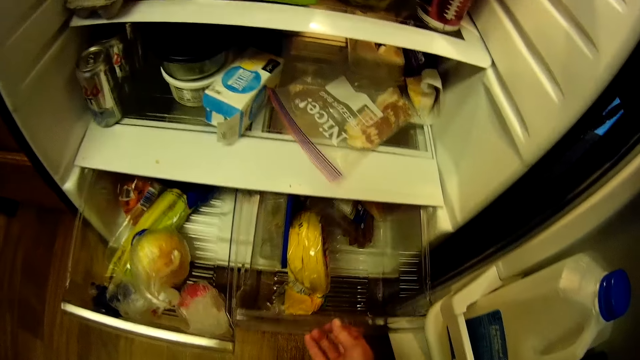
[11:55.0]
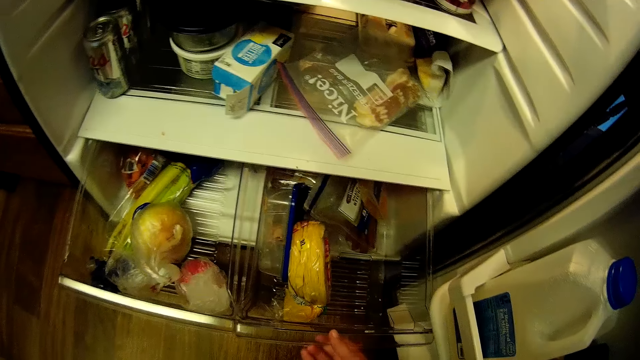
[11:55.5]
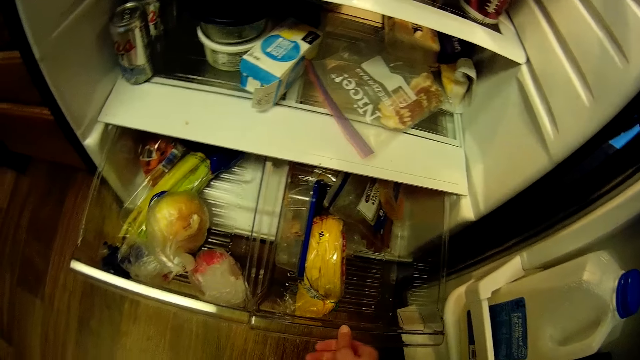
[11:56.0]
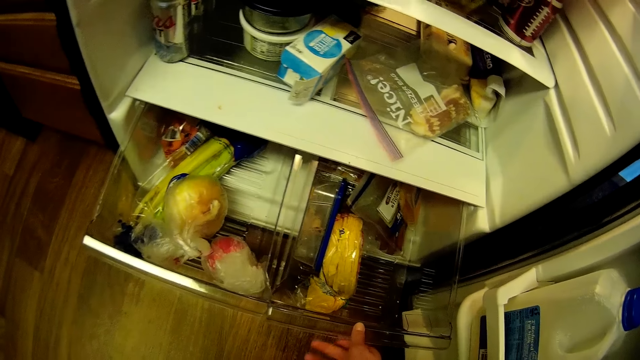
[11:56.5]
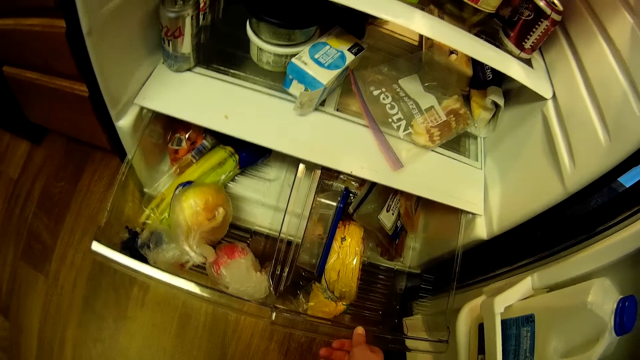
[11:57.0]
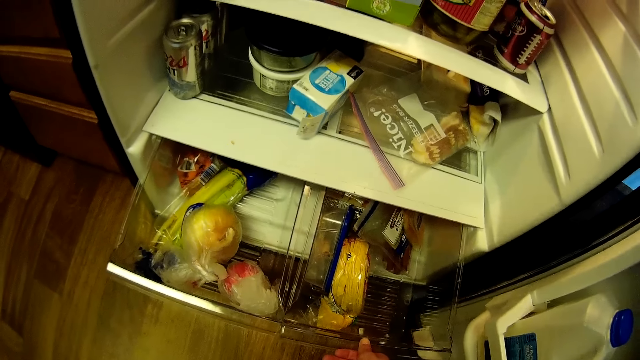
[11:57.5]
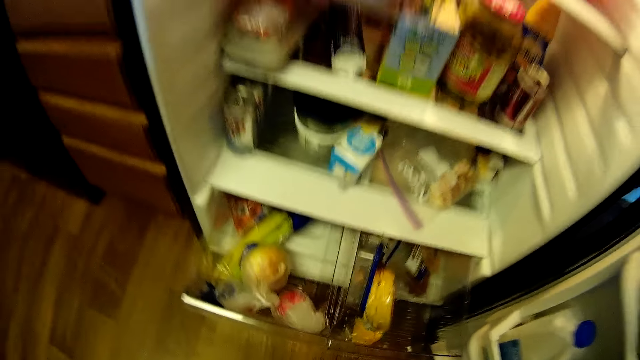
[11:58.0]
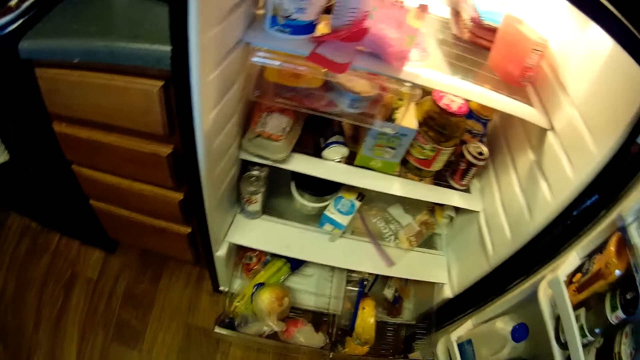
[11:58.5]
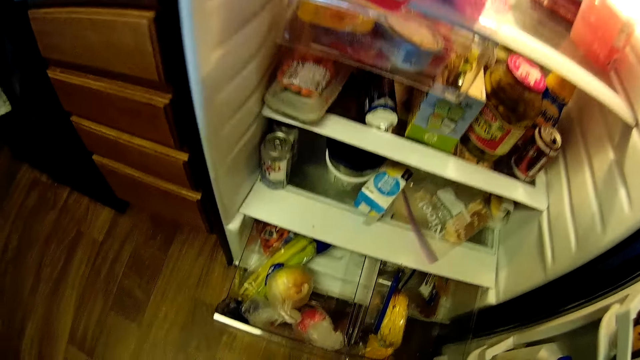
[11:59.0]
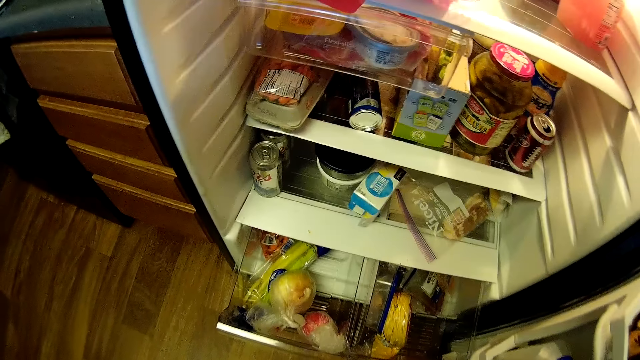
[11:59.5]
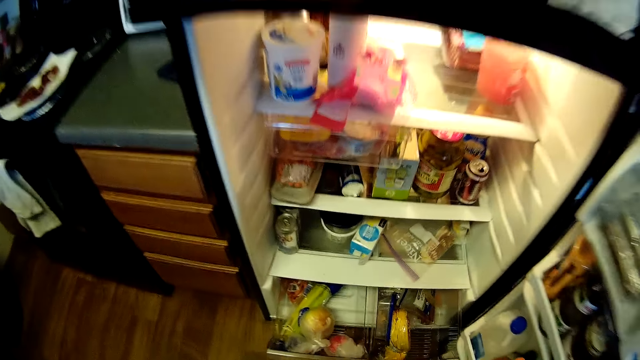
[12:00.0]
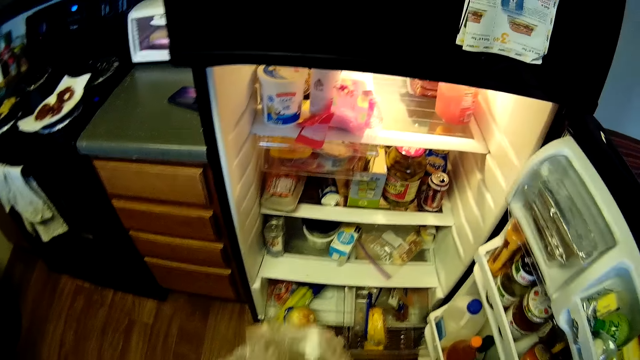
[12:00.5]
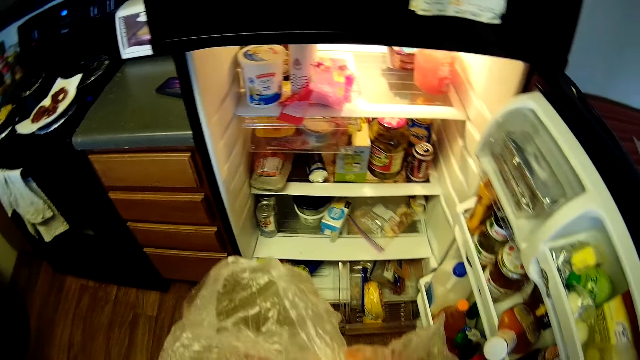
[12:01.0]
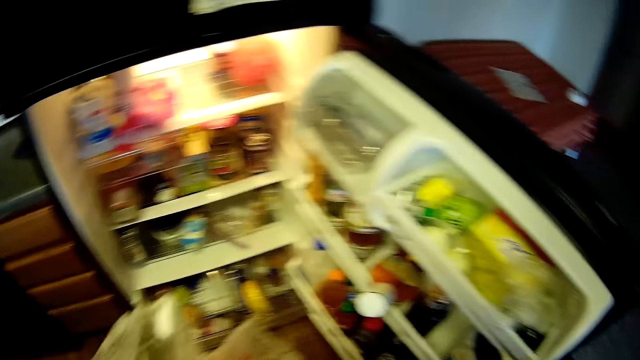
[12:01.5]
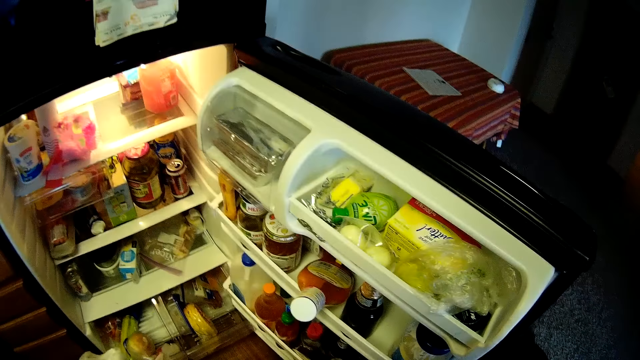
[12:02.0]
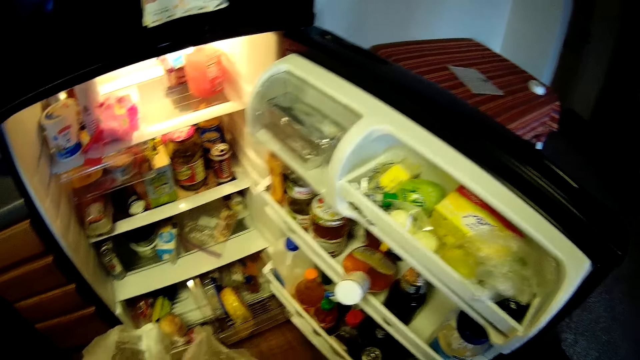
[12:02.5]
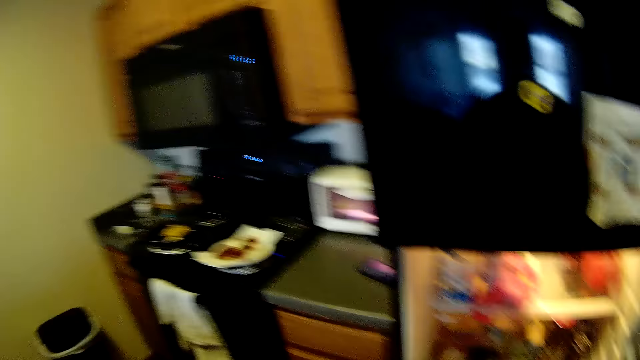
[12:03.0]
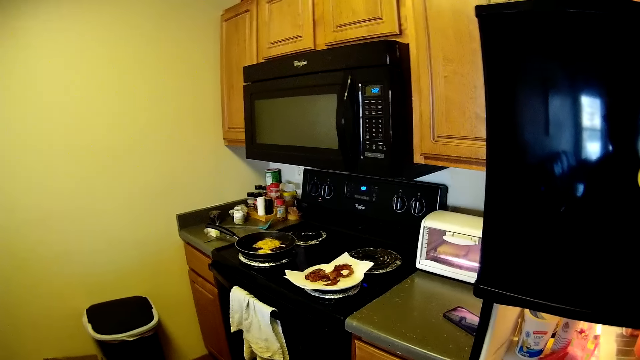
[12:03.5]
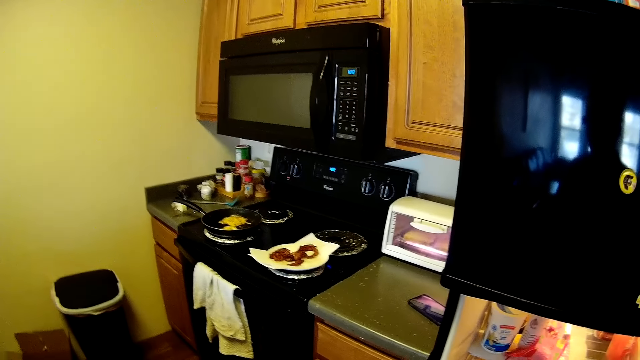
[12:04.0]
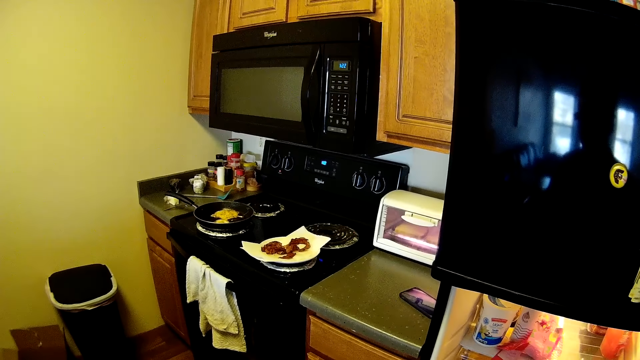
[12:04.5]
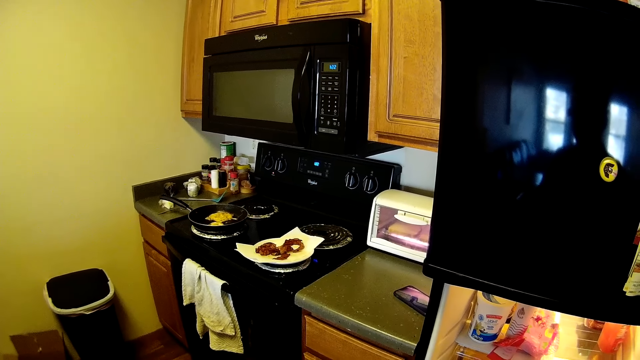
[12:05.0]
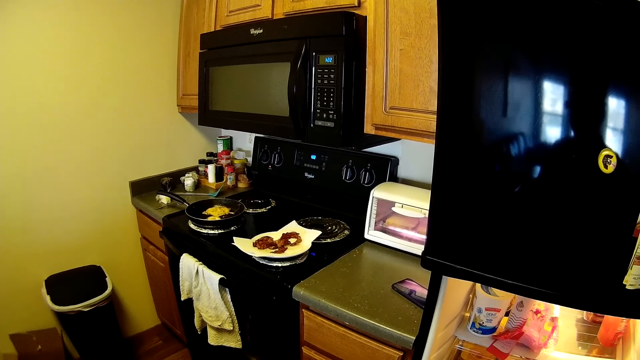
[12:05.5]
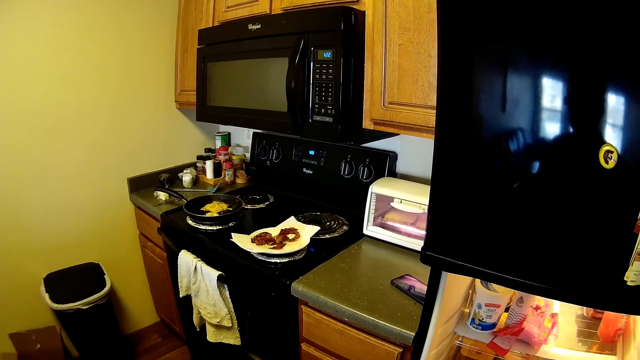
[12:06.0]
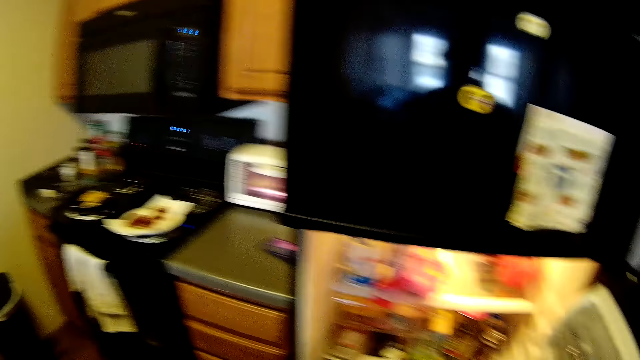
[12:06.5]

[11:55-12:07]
The camera wearer opens another tray. She examines the apple in the nylon with her hands.

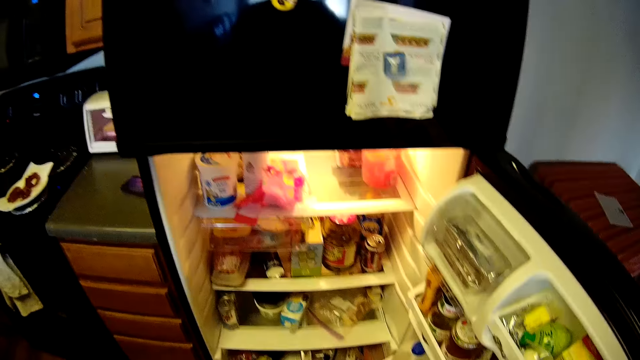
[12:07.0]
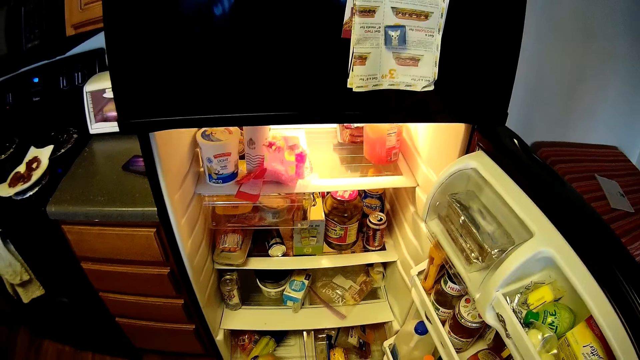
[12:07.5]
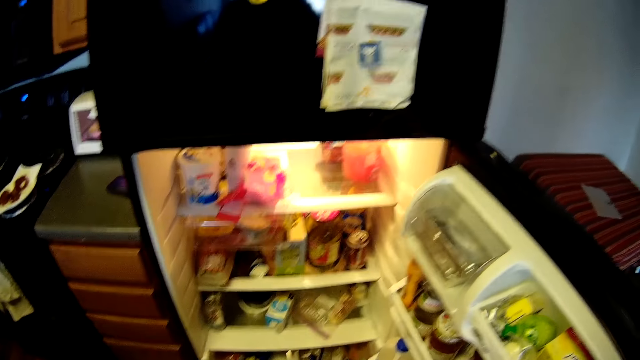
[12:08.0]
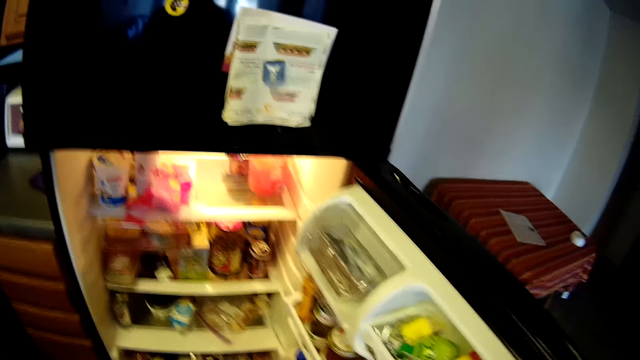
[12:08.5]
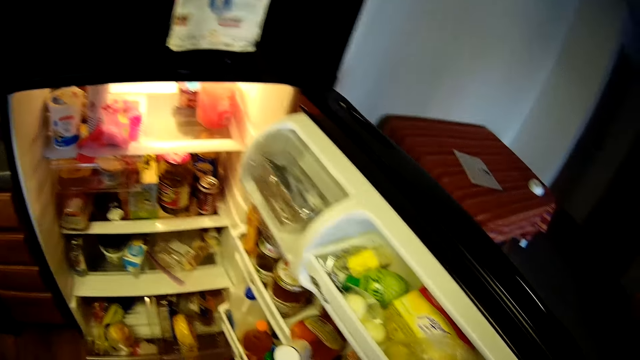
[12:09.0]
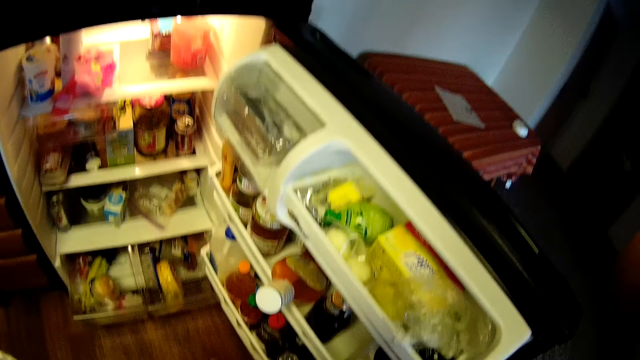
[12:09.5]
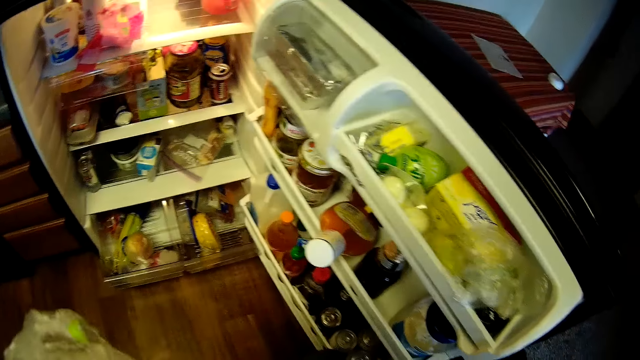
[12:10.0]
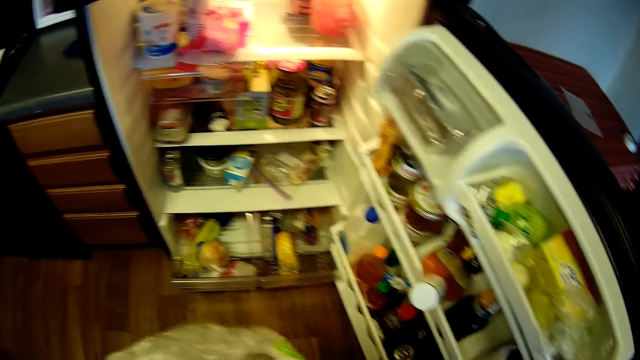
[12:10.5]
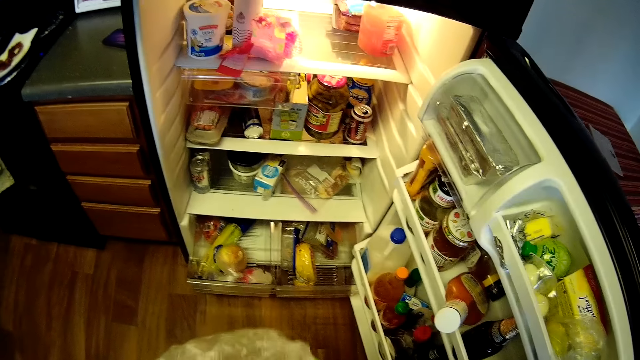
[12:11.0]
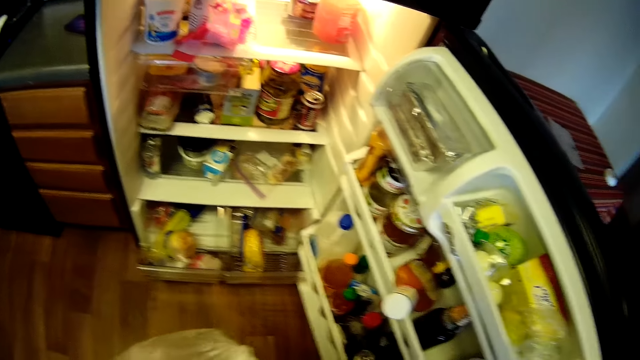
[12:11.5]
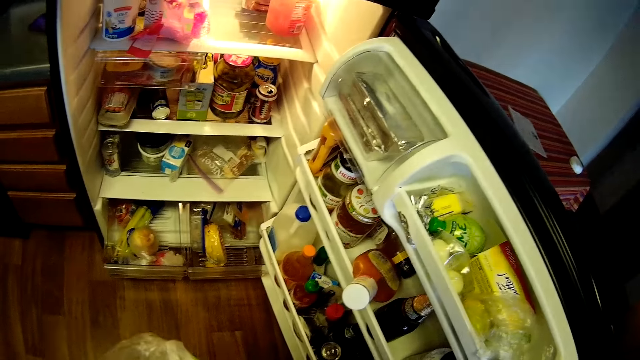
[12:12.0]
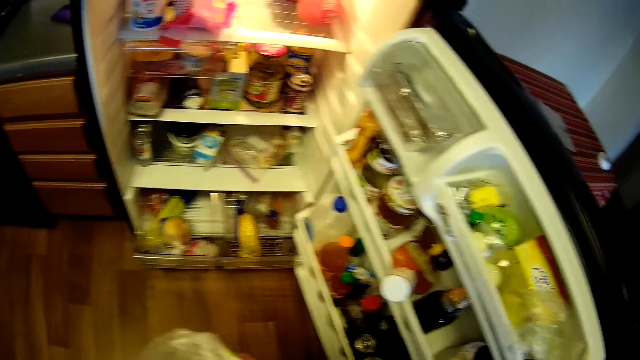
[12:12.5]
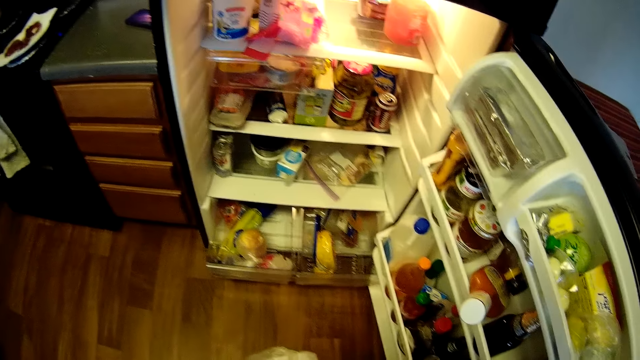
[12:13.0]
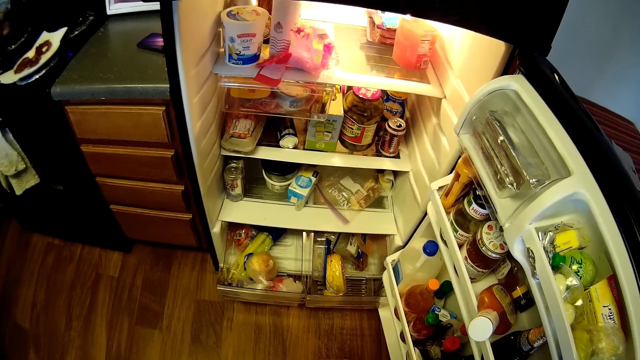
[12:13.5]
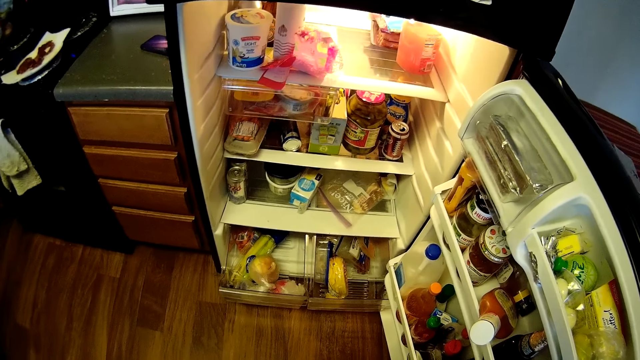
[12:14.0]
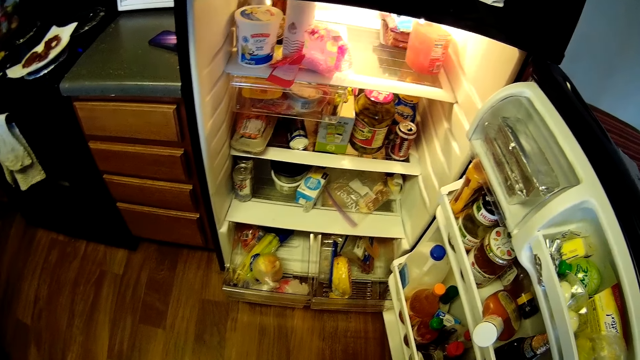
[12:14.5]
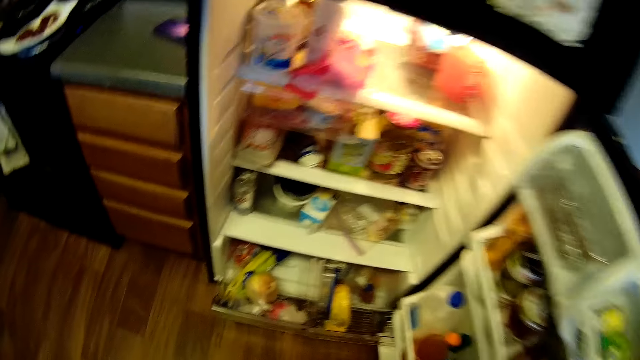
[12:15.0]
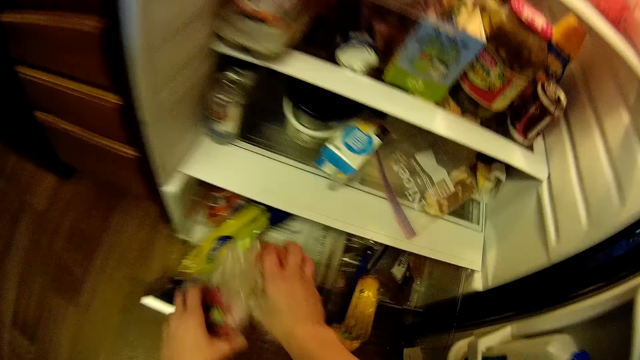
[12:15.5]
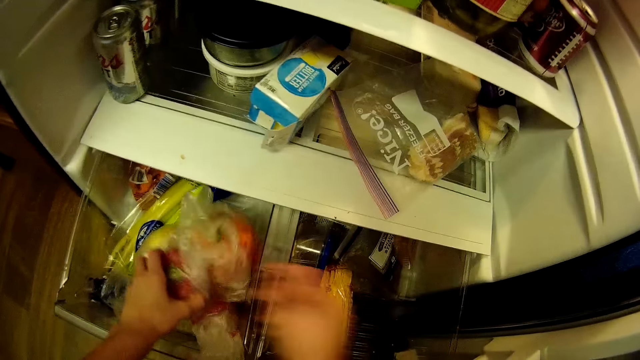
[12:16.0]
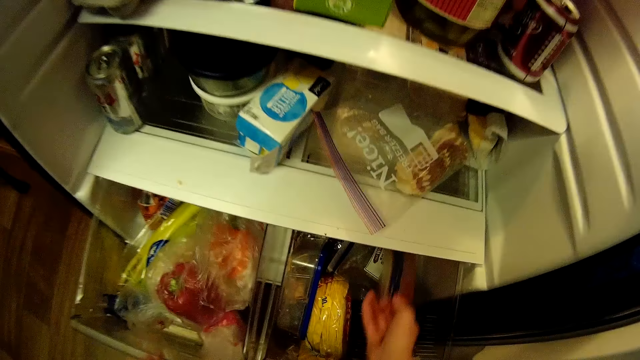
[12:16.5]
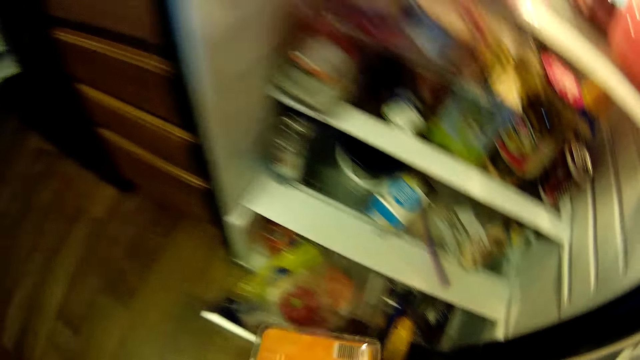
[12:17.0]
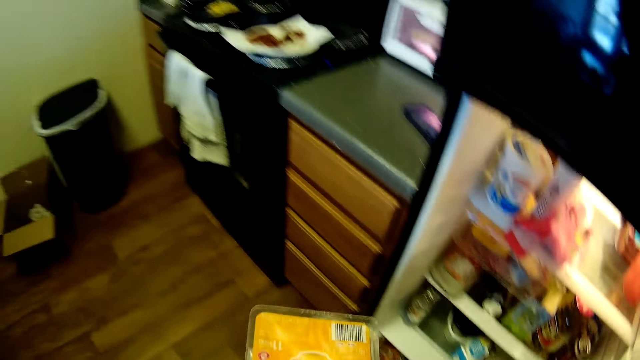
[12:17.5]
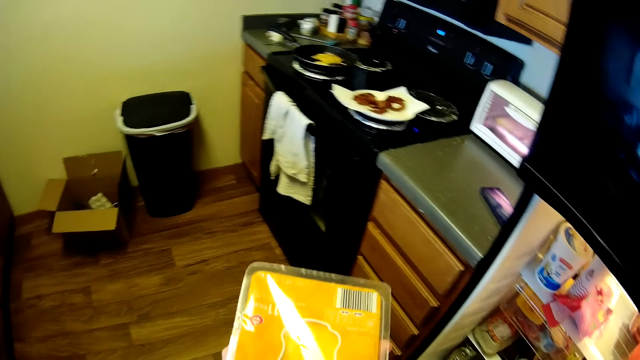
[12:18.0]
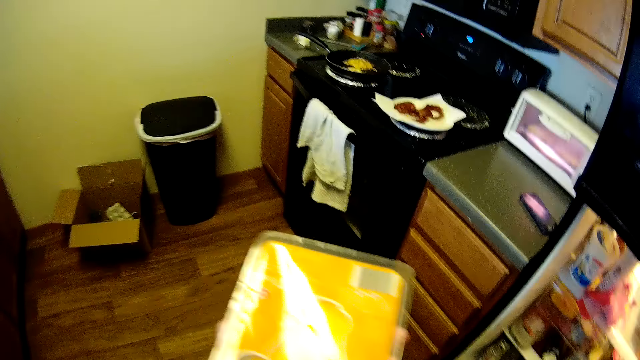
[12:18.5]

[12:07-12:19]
The camera wearer places the apple in the refrigerator drawer with her hands. She picks up a sealed bacon from the refrigerator drawer with her right hand. She returns the pepper in the fridge.
